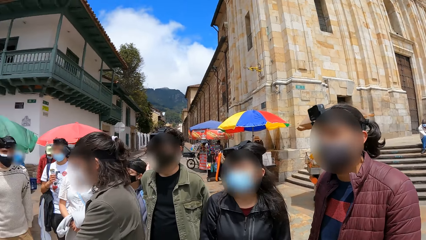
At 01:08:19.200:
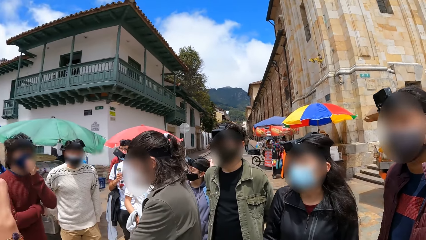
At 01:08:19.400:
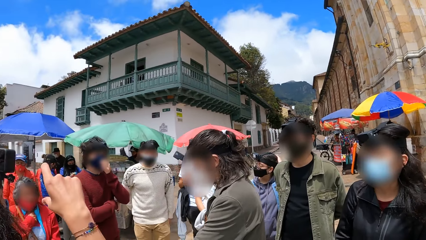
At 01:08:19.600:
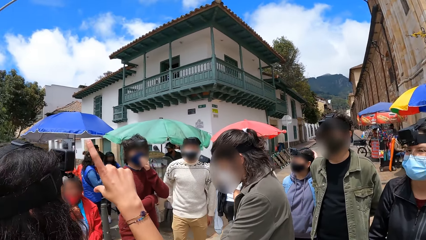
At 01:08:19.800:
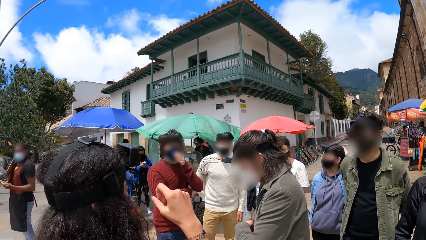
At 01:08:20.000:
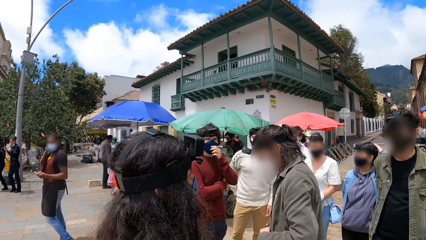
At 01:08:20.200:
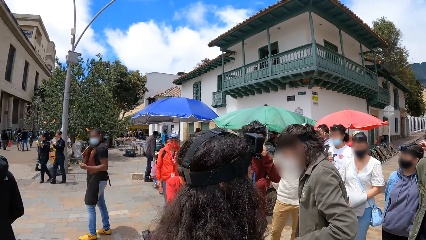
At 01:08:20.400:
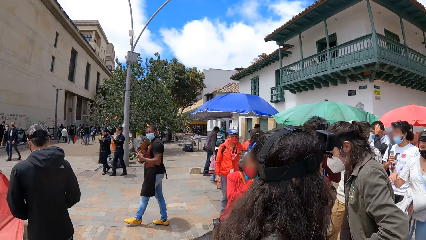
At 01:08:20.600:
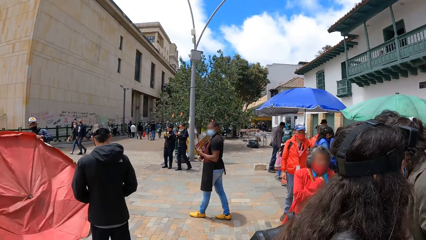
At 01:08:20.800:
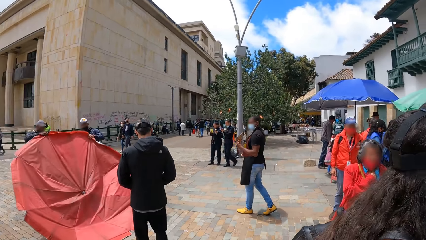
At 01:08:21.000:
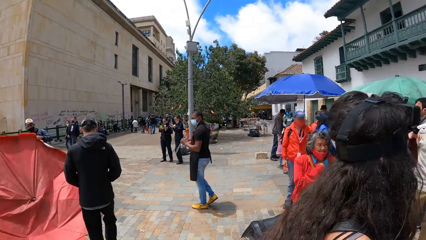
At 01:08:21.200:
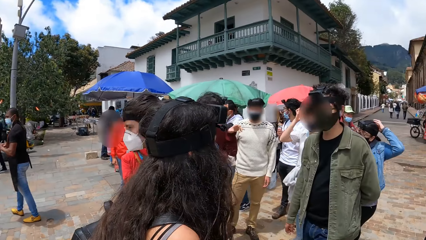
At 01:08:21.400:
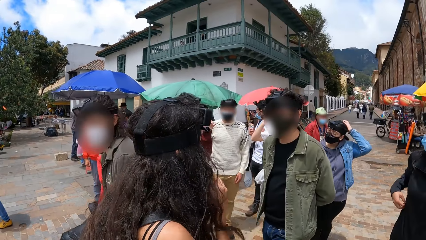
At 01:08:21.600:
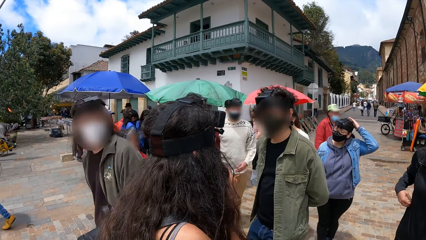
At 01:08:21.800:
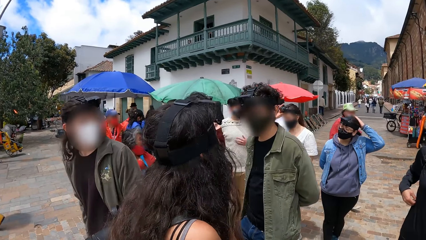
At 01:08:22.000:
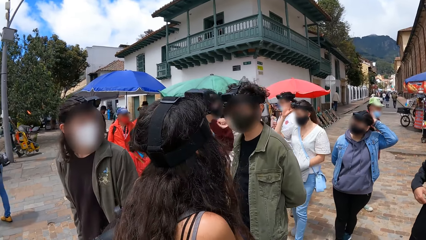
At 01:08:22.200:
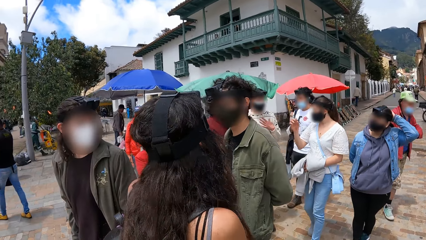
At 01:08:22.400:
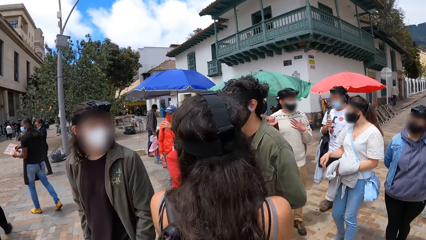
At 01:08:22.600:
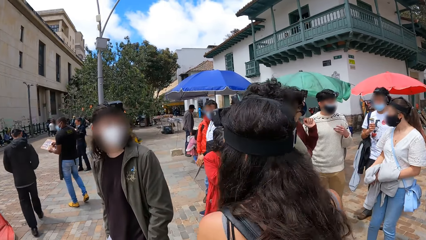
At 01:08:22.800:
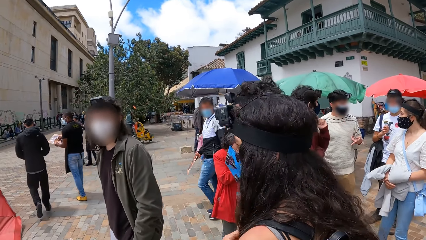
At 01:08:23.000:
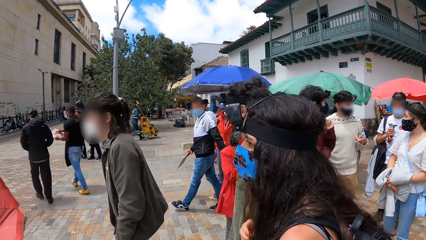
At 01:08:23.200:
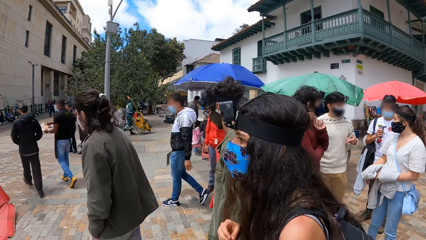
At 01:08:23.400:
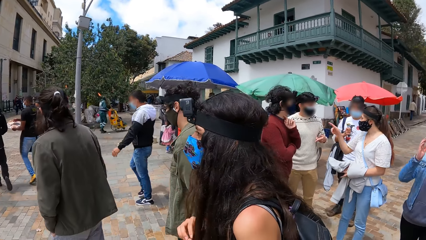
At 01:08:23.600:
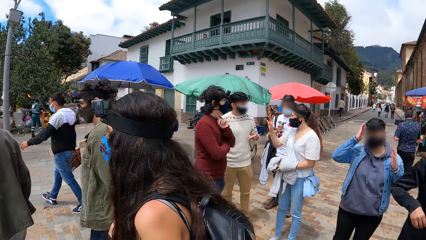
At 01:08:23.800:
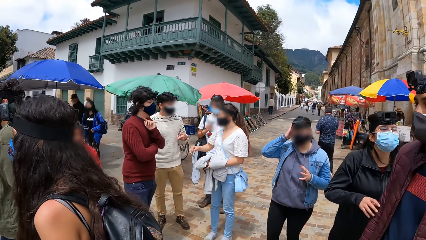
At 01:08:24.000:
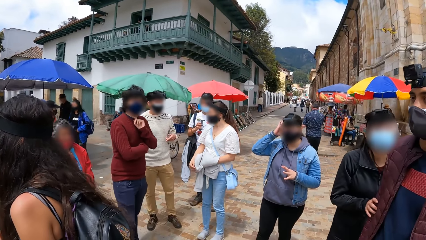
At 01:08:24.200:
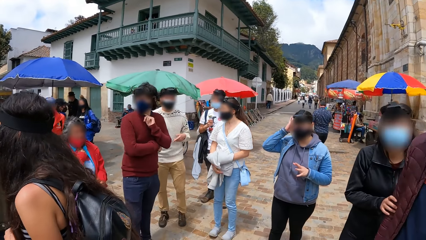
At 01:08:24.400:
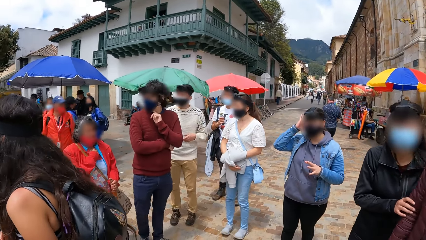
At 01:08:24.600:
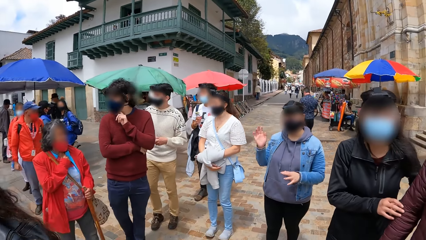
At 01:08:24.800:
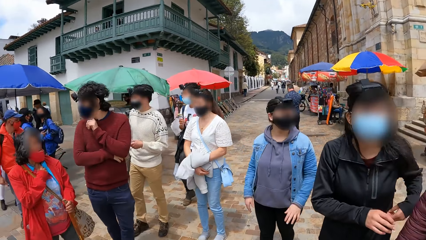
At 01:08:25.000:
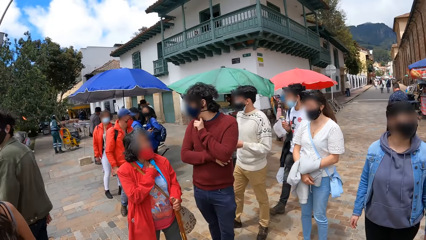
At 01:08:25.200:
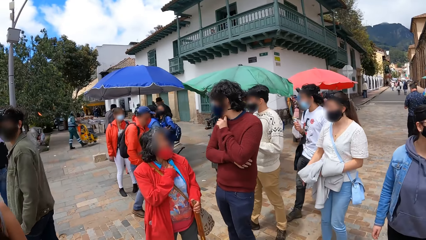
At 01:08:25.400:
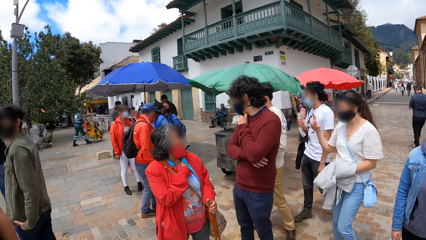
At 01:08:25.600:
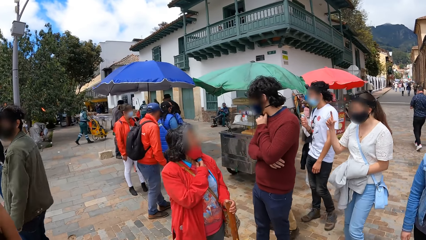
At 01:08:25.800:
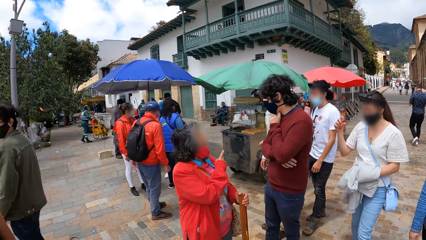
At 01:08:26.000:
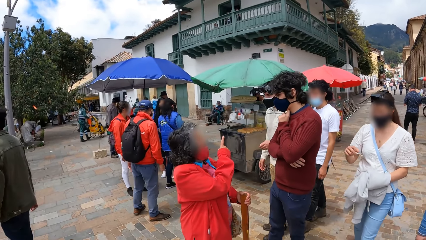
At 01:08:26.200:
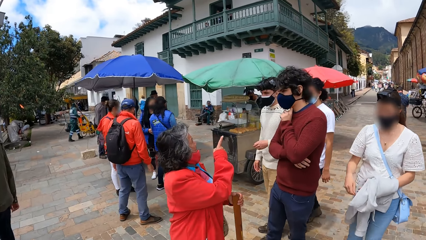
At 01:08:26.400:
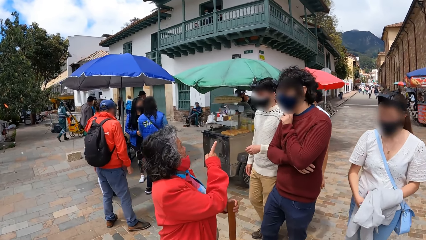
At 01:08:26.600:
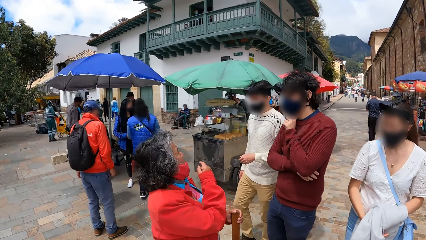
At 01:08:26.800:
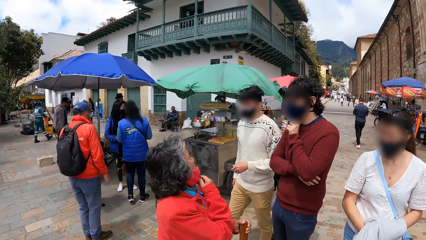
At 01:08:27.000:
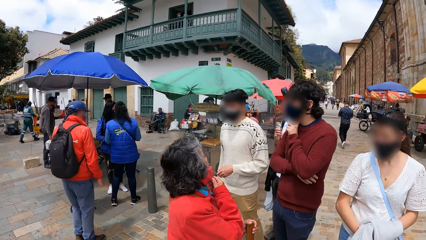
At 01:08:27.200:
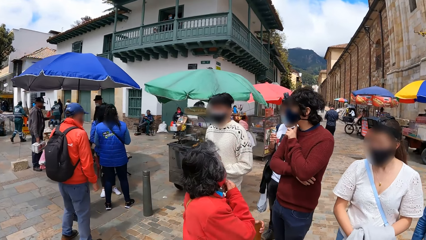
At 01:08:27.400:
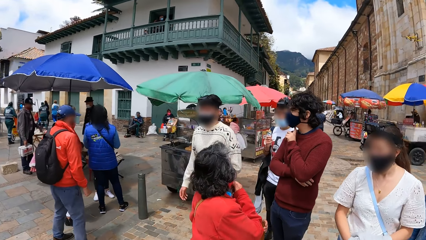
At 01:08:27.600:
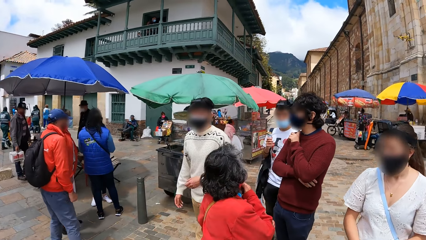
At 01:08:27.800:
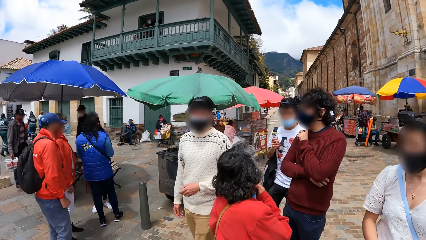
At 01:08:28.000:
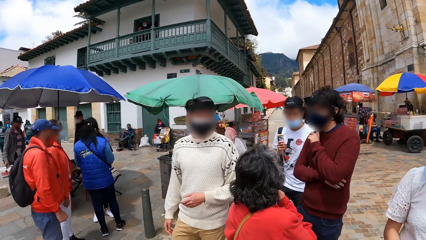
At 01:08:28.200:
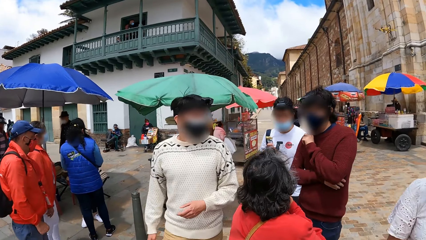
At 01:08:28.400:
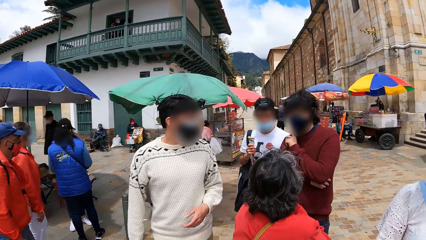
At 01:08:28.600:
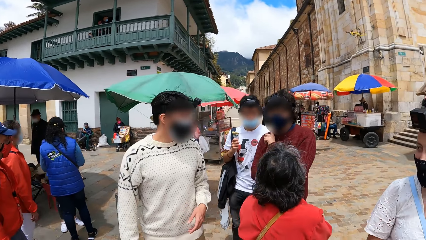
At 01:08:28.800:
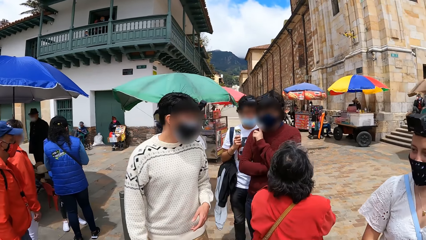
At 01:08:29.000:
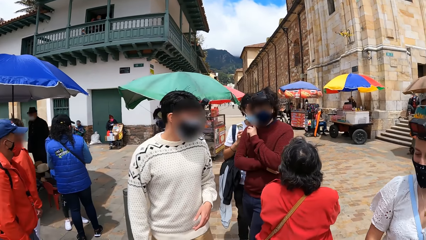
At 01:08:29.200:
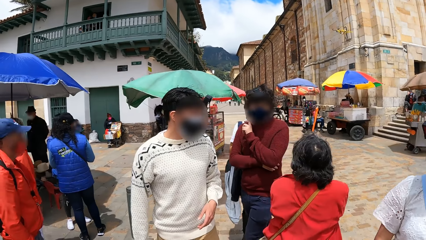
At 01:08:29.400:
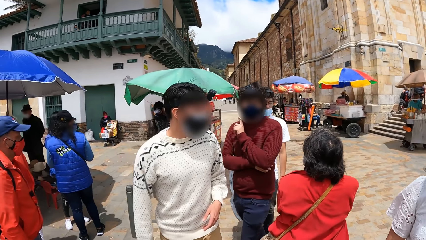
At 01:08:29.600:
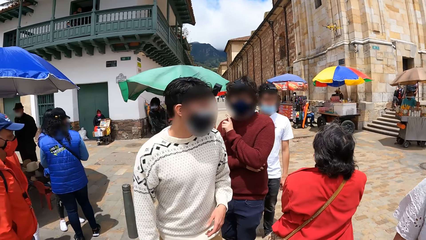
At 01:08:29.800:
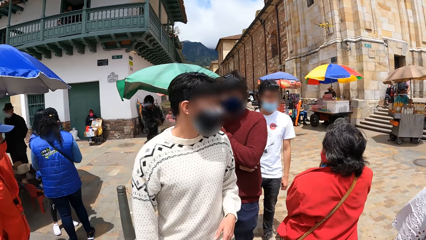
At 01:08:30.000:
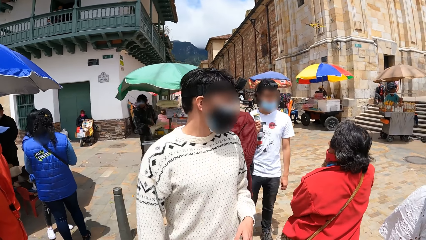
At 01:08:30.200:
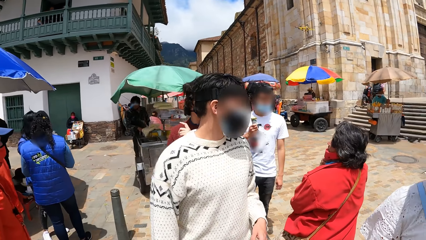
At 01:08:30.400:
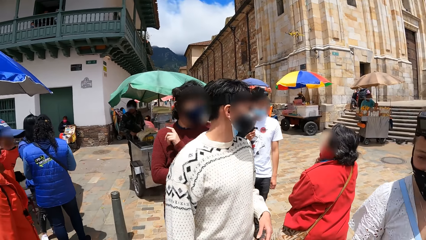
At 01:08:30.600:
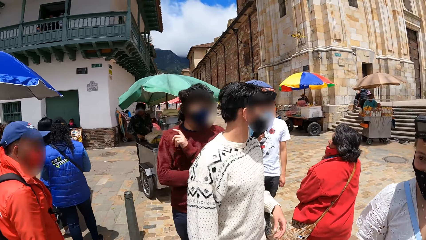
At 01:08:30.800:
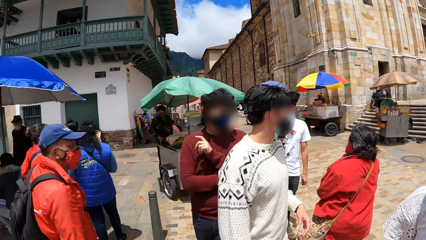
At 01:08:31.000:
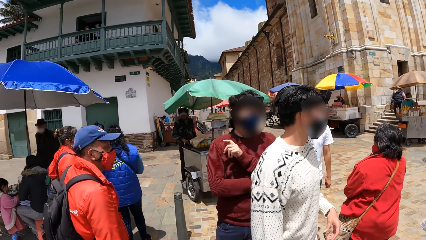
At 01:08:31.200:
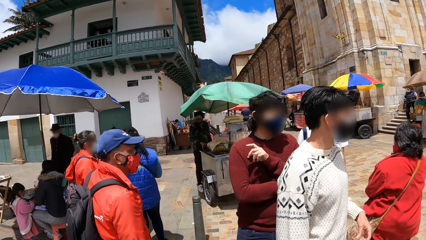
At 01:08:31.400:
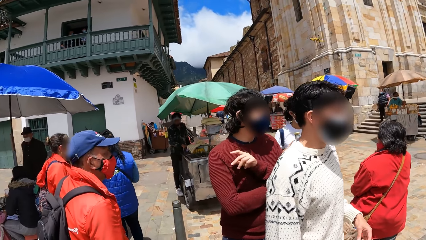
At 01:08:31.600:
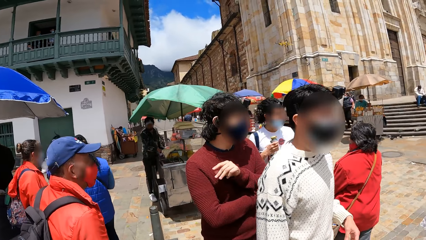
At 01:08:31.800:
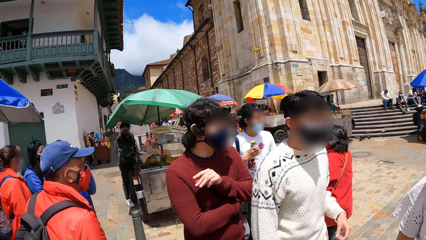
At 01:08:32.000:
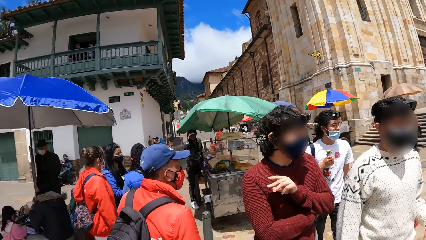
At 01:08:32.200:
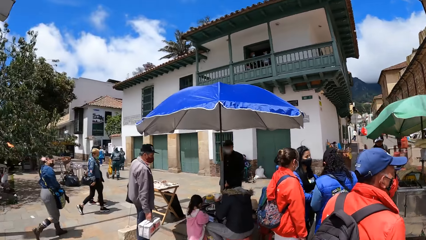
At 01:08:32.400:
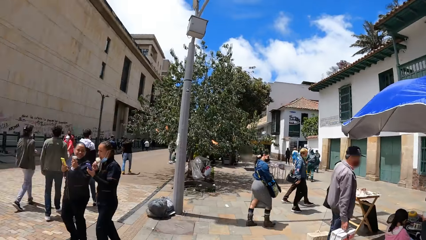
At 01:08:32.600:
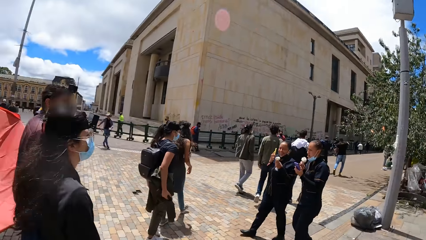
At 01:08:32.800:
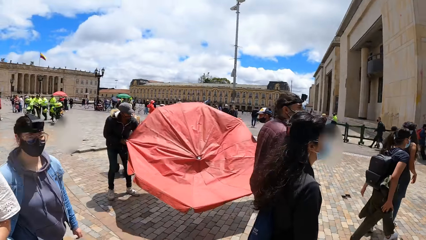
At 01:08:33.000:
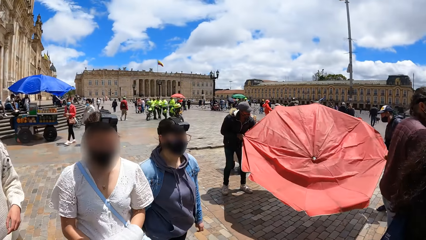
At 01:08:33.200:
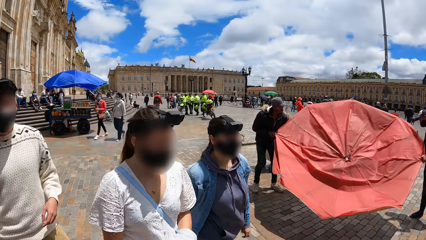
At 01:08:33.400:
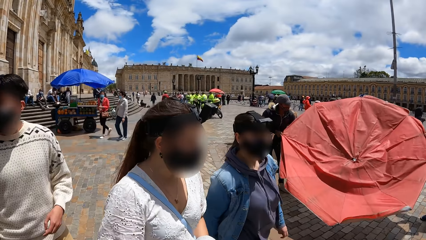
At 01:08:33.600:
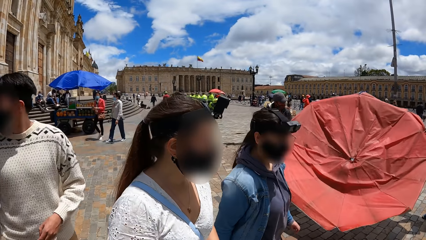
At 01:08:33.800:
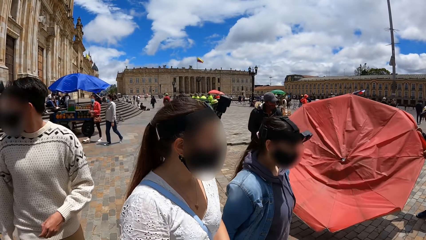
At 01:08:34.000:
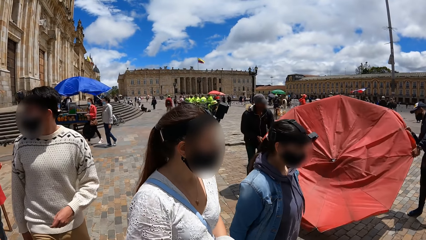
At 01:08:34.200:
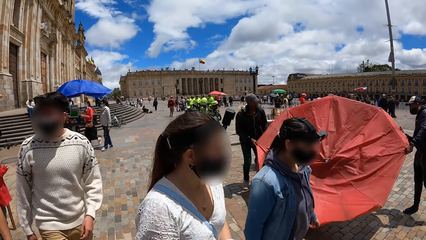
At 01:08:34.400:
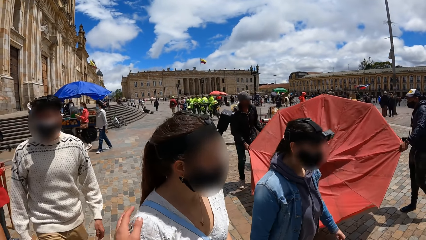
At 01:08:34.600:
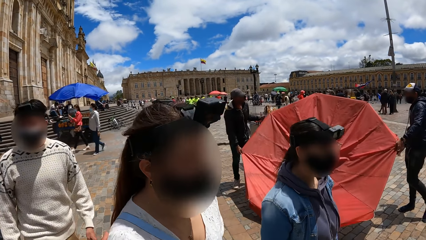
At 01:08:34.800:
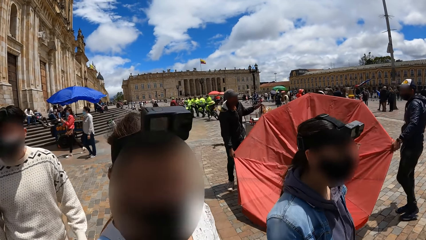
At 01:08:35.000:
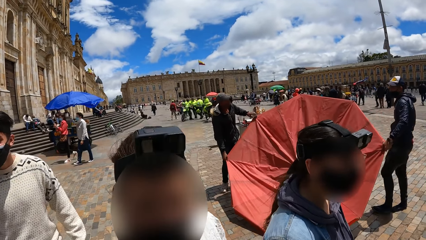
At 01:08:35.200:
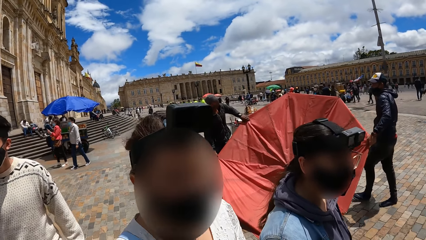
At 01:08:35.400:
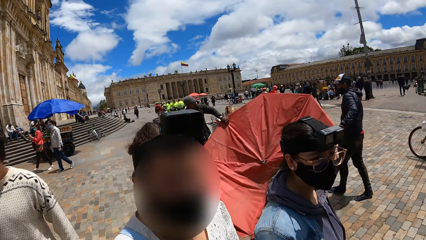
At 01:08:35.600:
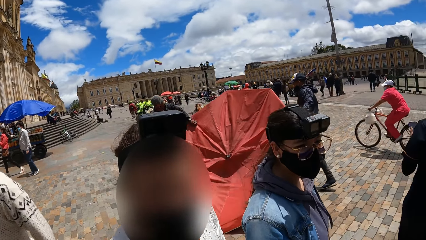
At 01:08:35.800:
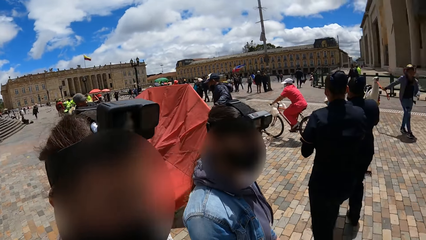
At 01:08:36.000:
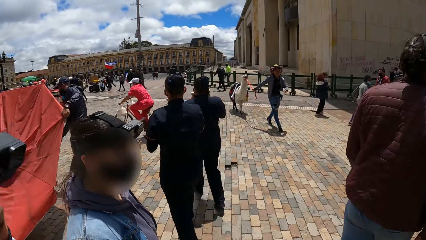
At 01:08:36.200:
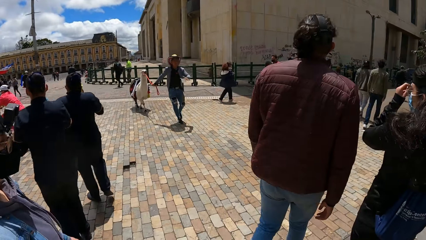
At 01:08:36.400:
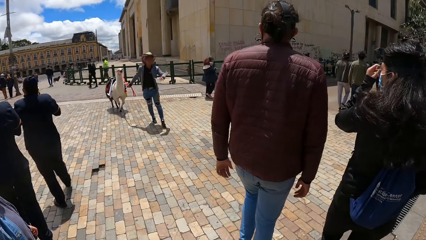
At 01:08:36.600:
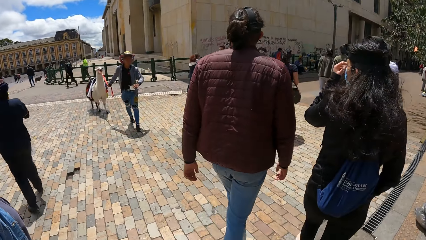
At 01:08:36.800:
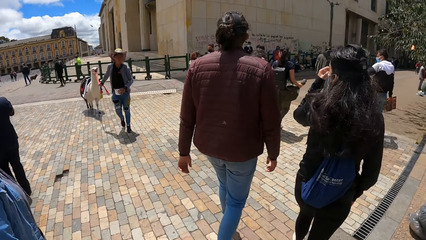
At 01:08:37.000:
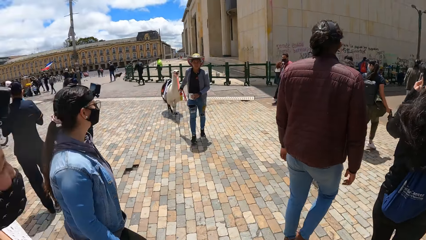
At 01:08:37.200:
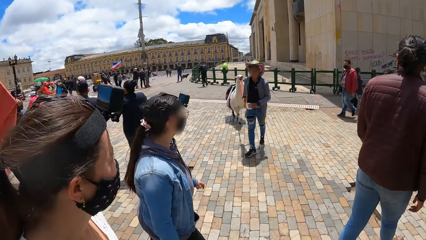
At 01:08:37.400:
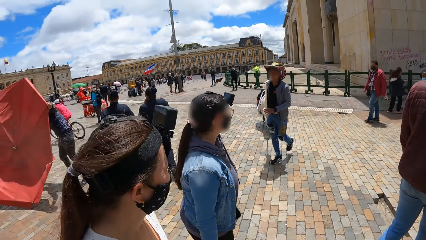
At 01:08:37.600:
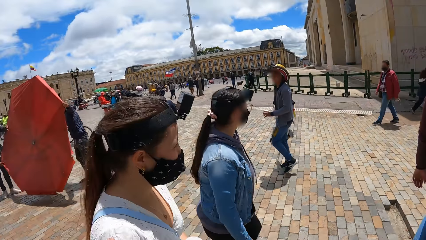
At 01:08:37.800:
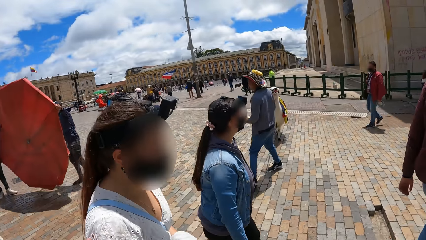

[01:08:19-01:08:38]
The camera wearer looks around. A woman touches her hair with her left hand. She does it again. Another woman interacts with a man, the first woman, and another man. The camera wearer walks with the group of people on the road. They interact with a person. A man and another man hold an umbrella then turn it upside down. The camera wearer looks around. Another man walks a llama with a leash in his right hand.
